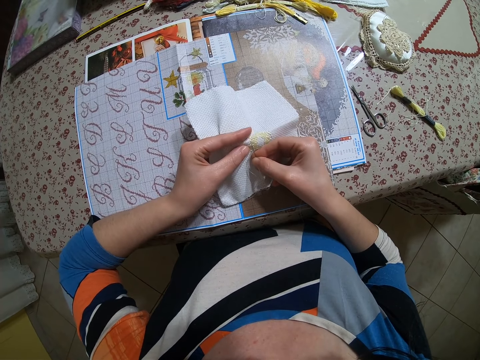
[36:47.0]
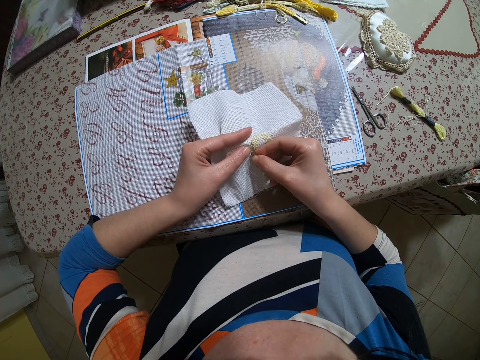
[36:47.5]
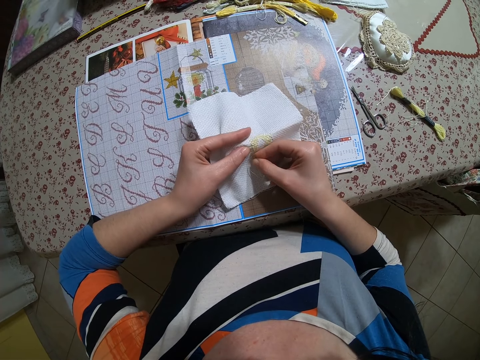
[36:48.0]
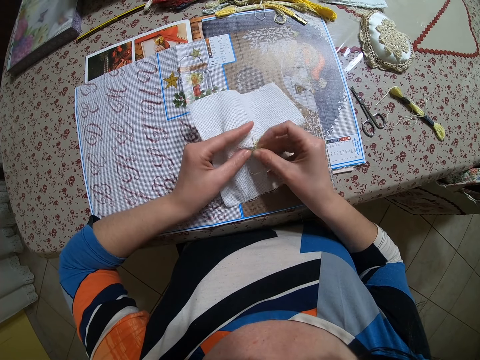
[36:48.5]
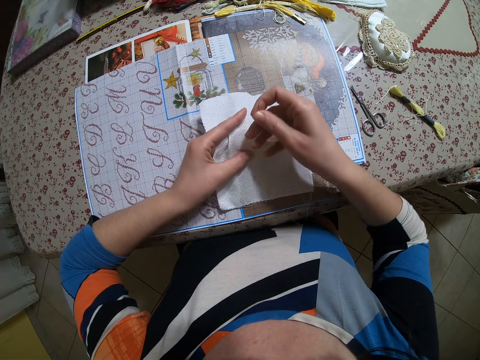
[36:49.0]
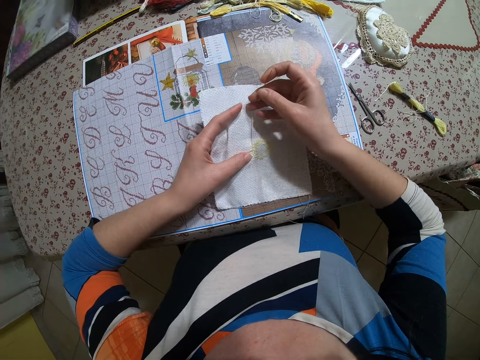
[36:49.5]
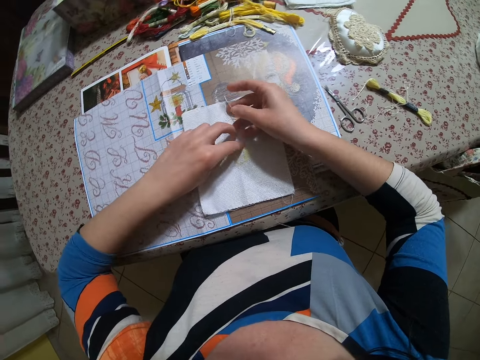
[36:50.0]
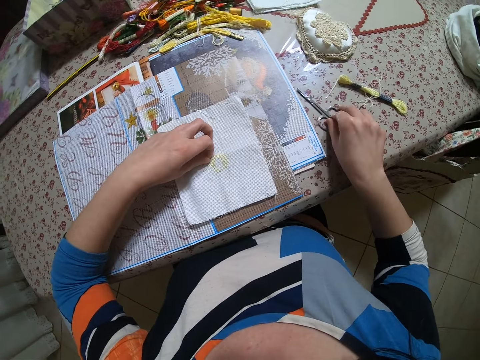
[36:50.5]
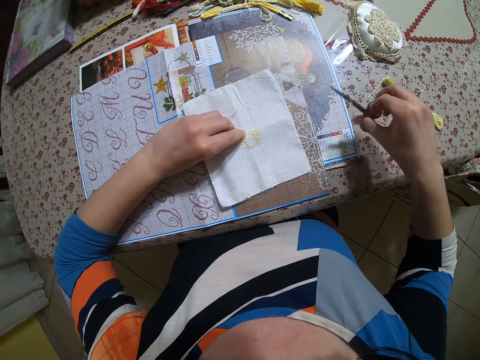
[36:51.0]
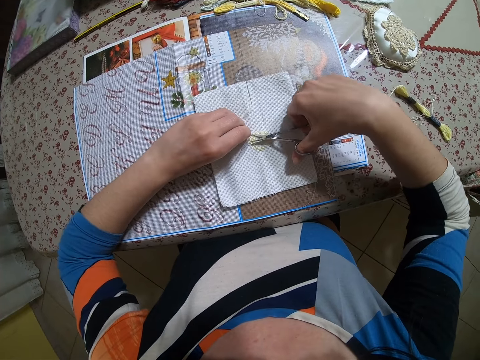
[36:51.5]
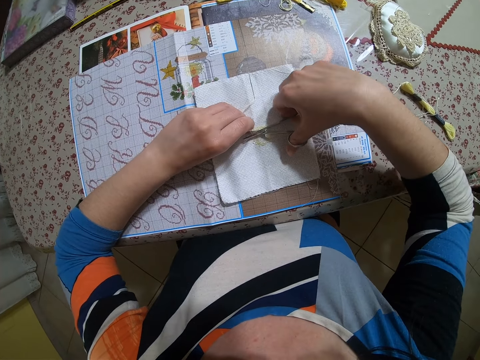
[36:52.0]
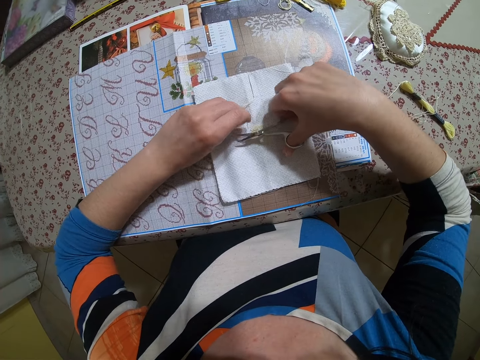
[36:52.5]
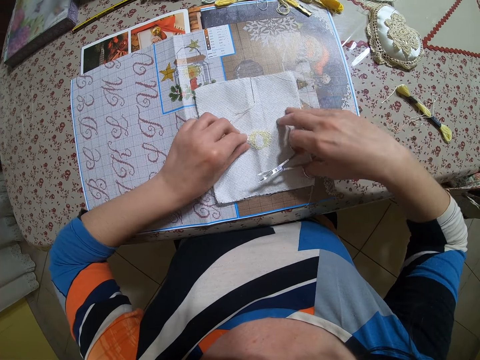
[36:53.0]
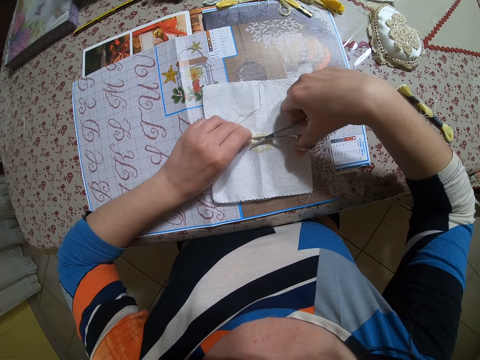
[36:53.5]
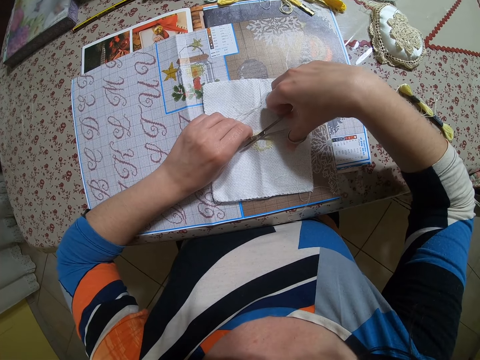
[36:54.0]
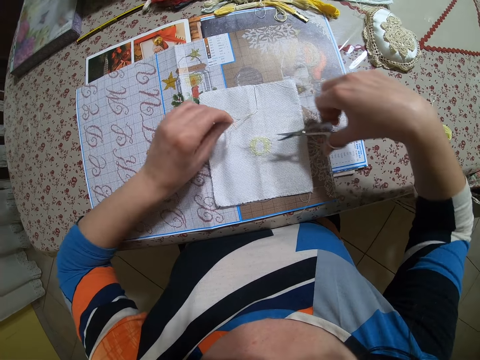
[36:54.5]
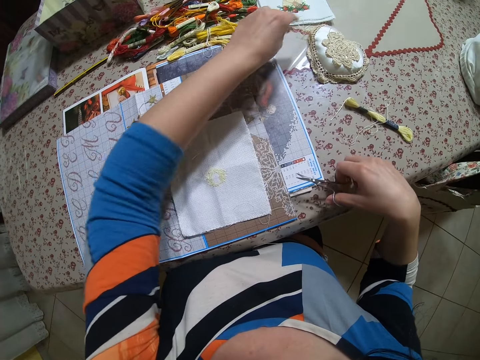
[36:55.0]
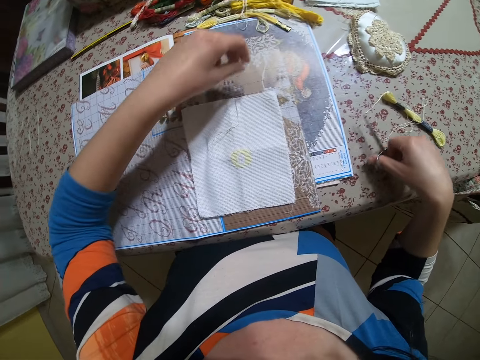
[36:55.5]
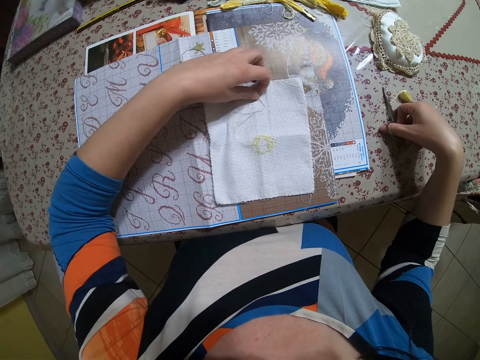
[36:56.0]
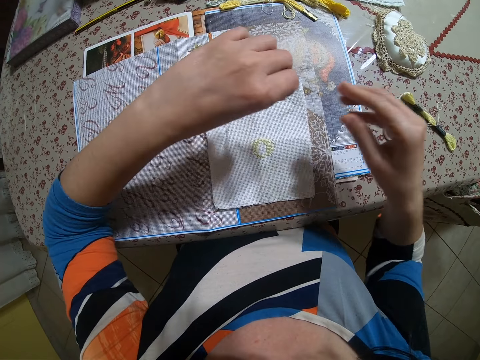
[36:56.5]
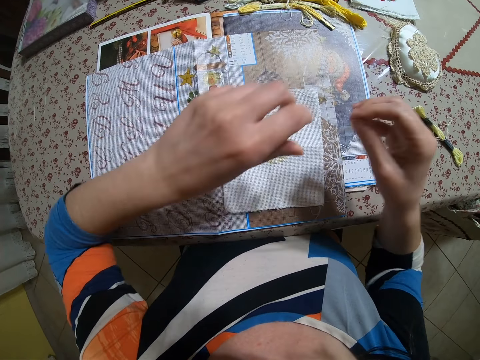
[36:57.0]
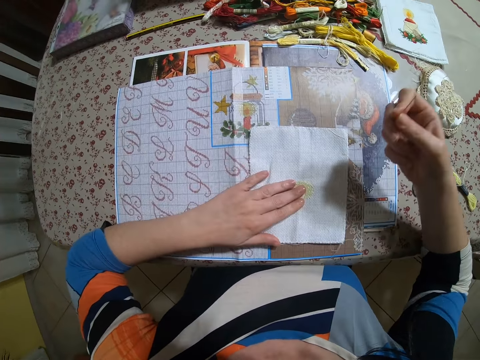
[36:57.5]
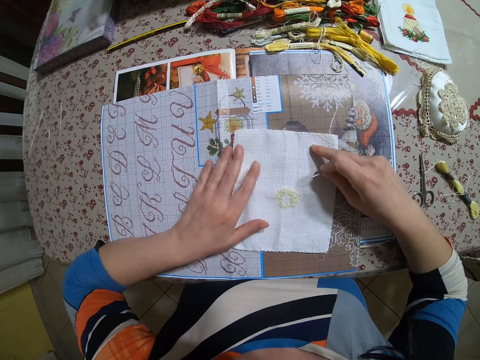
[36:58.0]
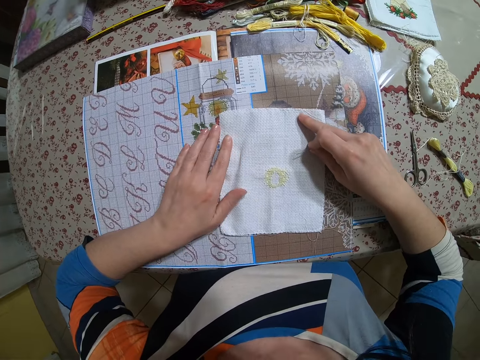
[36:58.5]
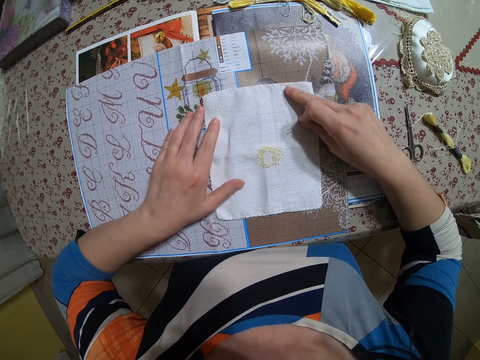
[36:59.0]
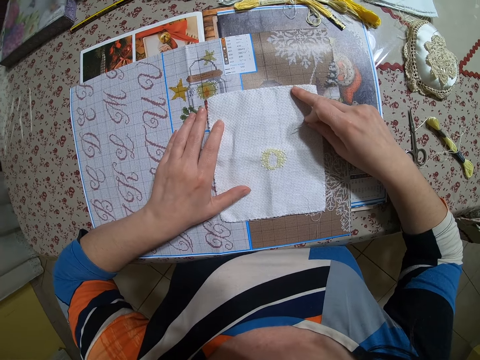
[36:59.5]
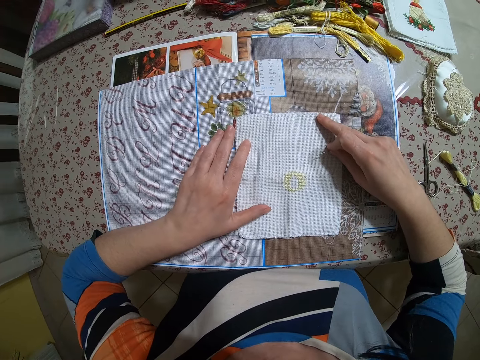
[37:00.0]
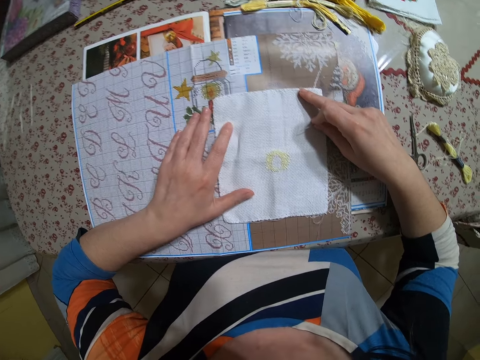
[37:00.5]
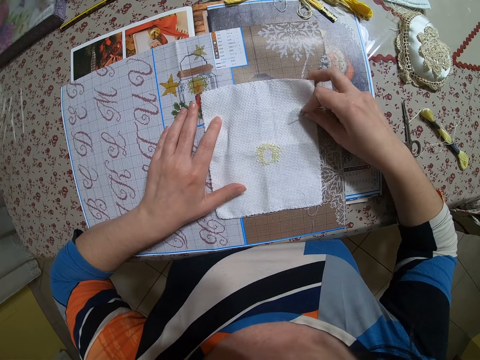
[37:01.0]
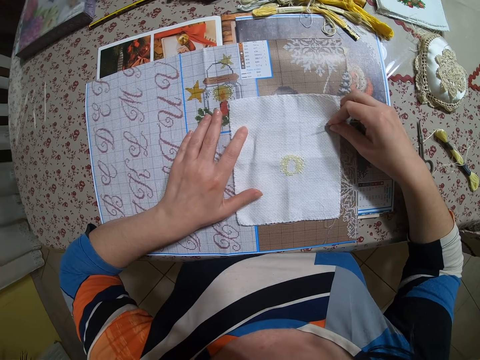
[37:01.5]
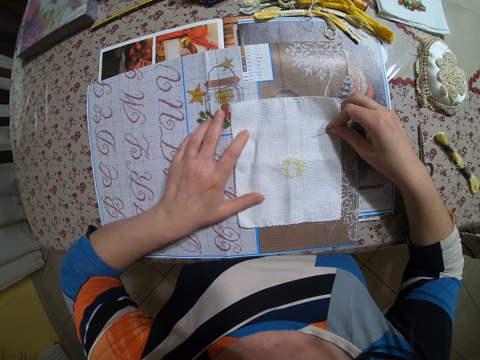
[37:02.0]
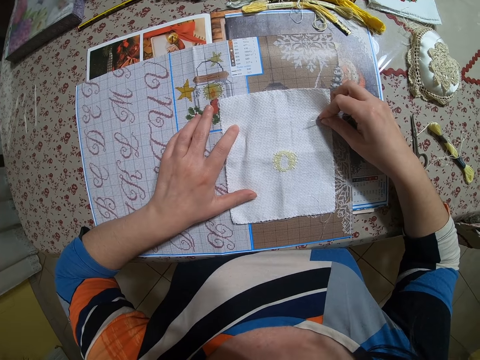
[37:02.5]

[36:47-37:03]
The camera wearer drops the fabric on the table with her left hand. She drops the needle and thread on the fabric with her right hand. She picks up the pair of scissors from the table with her right hand. She cuts the thread with the pair of scissors in her right hand. She cuts the thread again. She drops the thread on the table with her left hand. She drops the pair of scissors on the table with her right hand. She picks up the thread and needle from the table with her left hand. She transfers the thread and needle from her left hand to her right hand. She adjusts the fabric on the table with both hands.

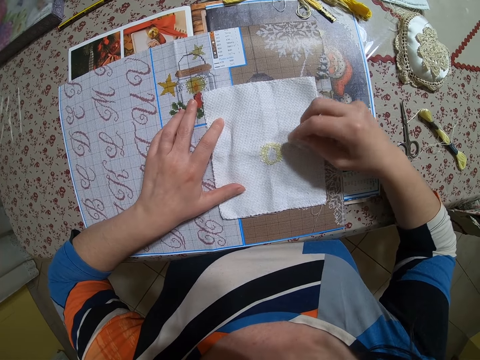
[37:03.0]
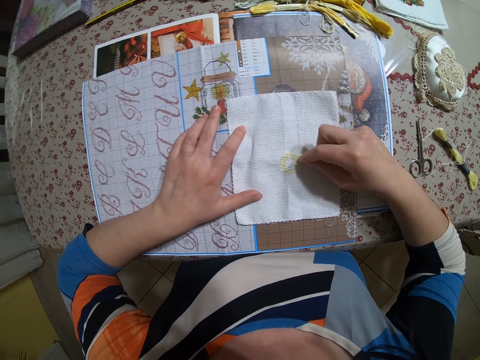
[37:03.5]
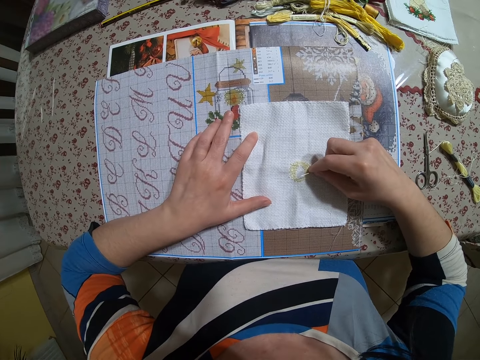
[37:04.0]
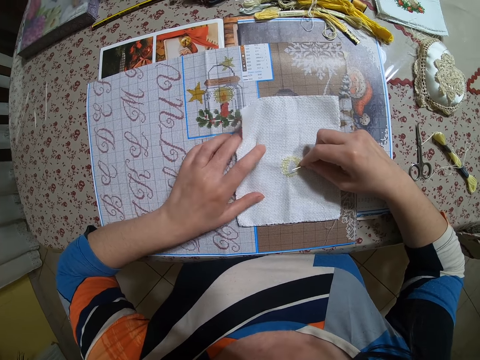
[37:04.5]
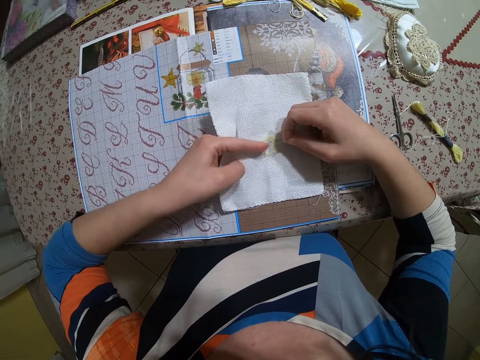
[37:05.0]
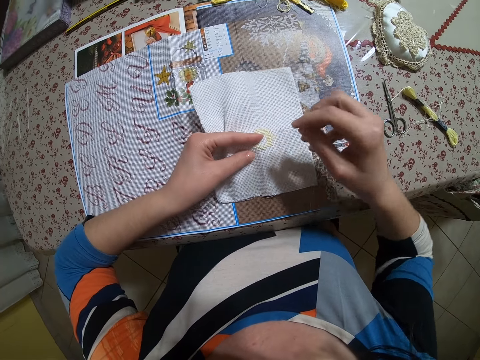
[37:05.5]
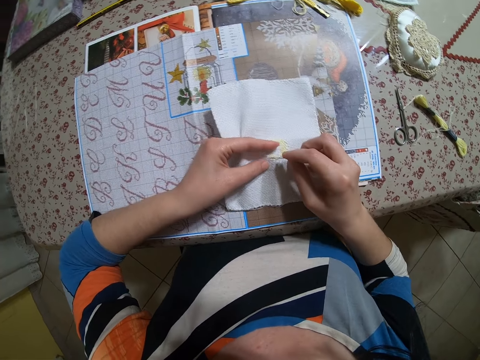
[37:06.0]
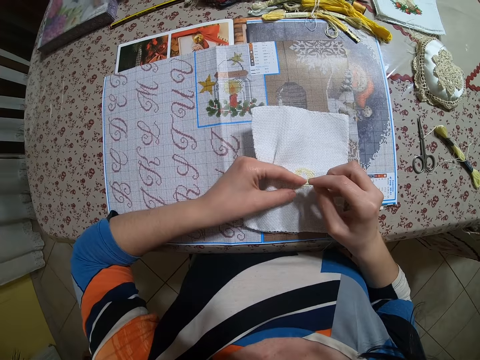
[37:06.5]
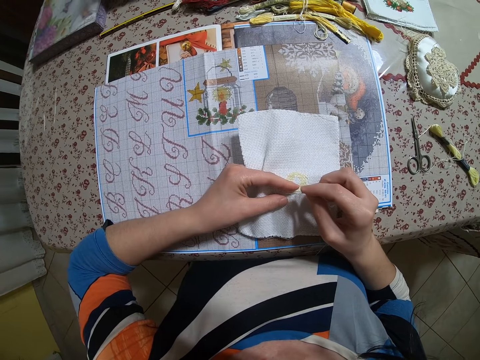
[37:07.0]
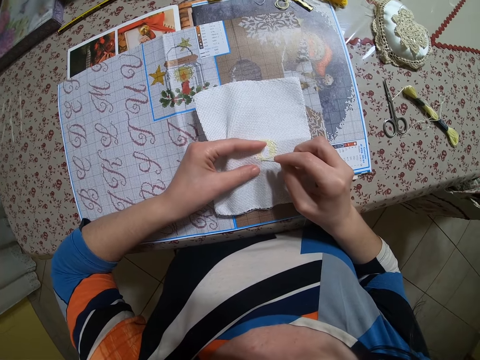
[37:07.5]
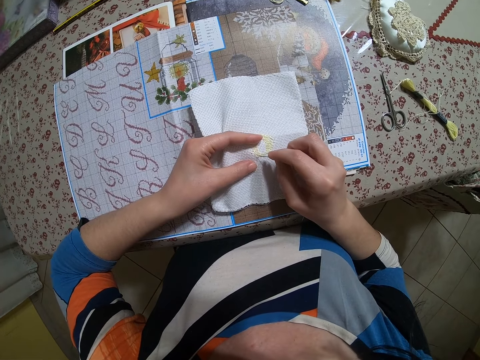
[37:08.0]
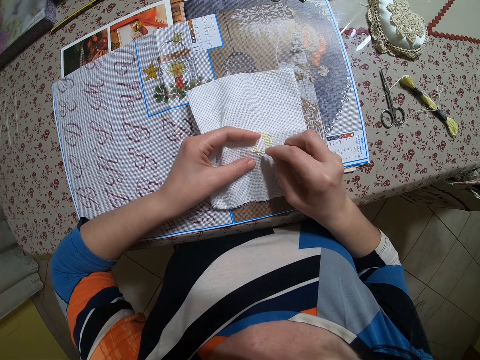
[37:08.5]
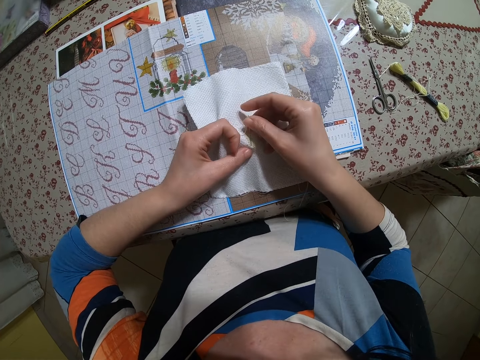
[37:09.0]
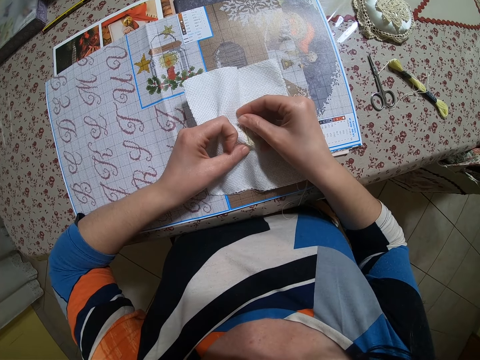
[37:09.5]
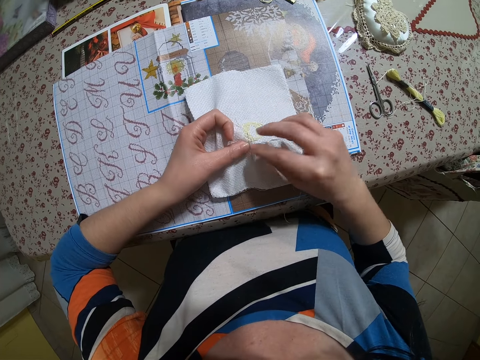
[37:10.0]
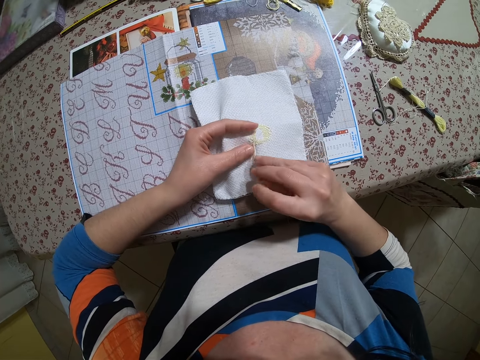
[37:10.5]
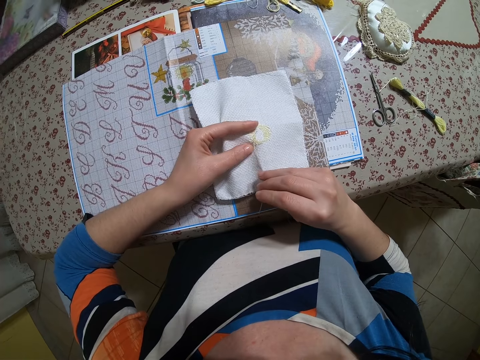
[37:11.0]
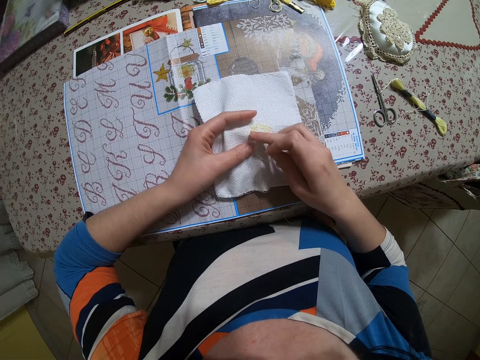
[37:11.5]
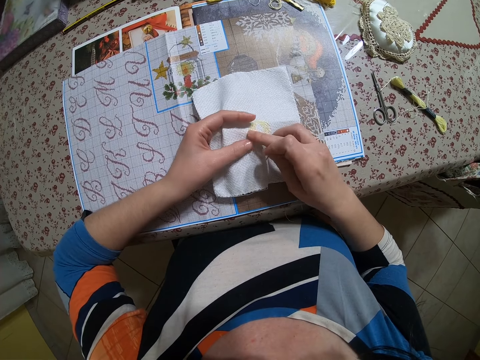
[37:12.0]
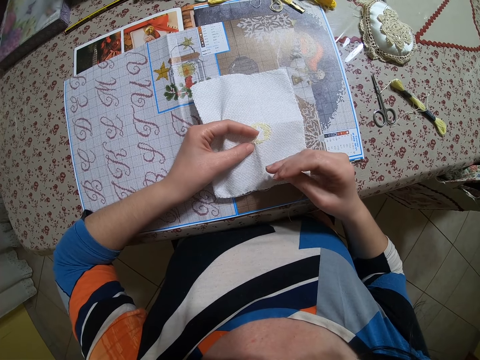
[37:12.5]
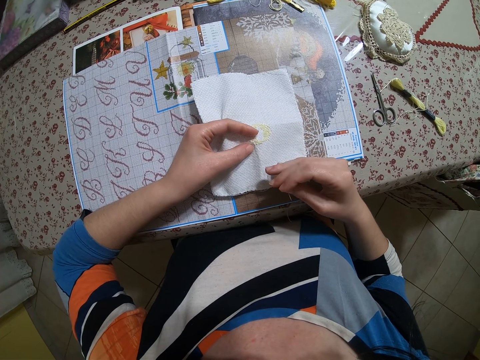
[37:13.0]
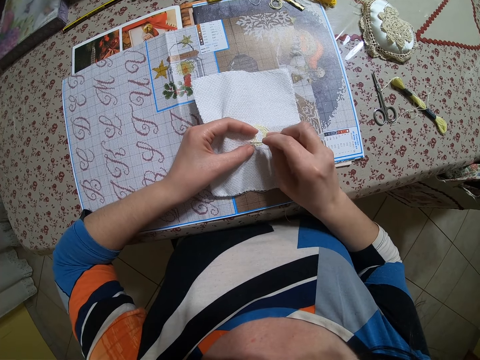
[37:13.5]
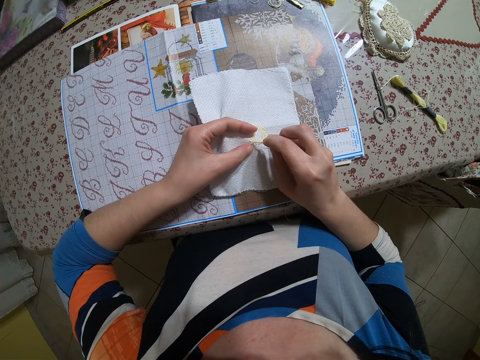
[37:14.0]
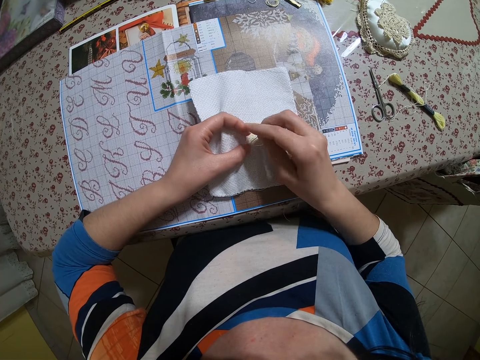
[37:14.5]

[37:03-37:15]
The camera wearer picks up the fabric from the table with her left hand. She sews the fabric with the needle and thread in her right hand.
